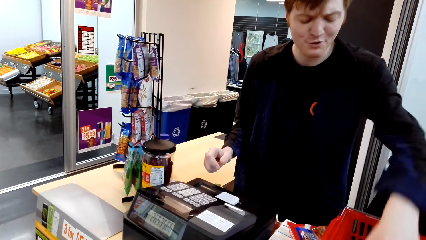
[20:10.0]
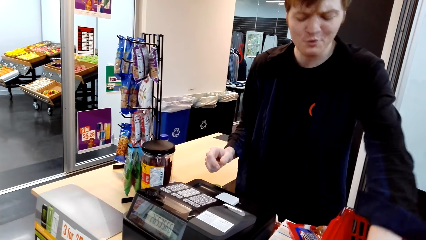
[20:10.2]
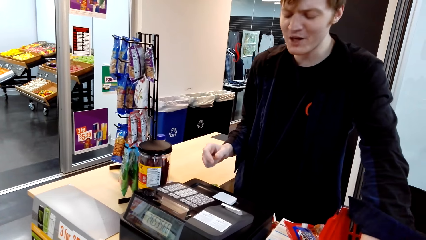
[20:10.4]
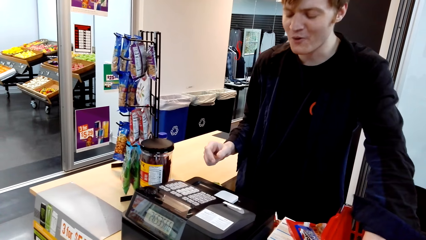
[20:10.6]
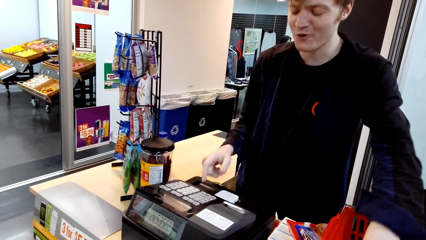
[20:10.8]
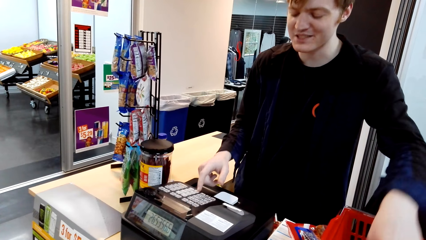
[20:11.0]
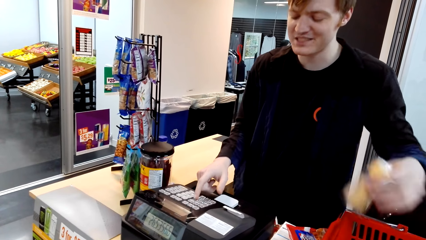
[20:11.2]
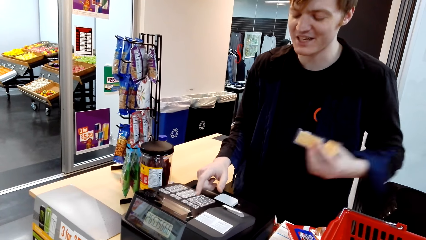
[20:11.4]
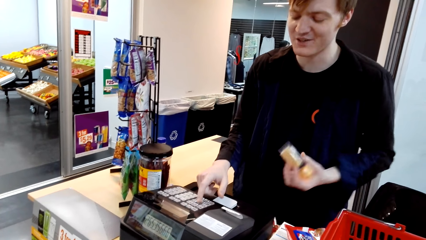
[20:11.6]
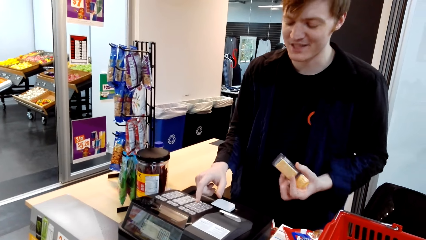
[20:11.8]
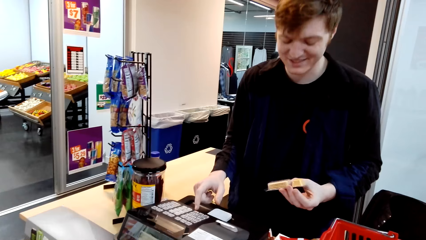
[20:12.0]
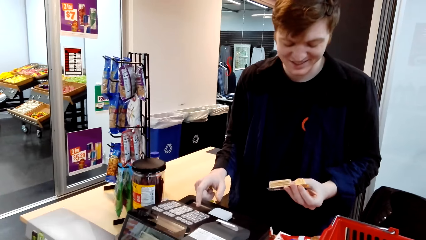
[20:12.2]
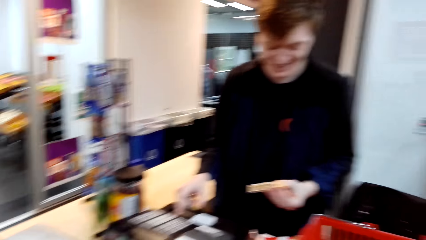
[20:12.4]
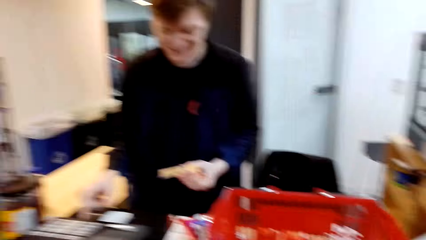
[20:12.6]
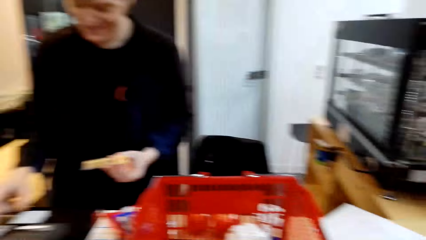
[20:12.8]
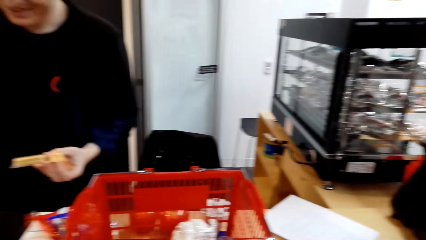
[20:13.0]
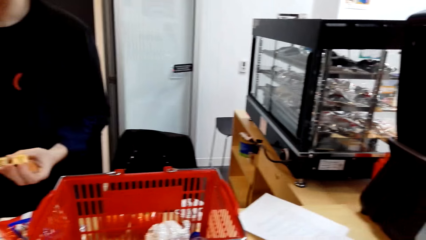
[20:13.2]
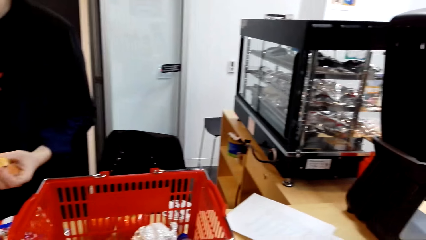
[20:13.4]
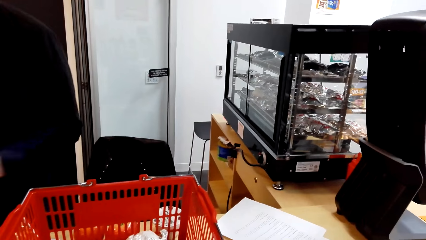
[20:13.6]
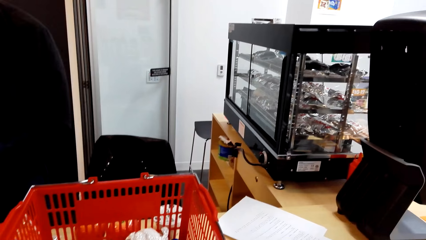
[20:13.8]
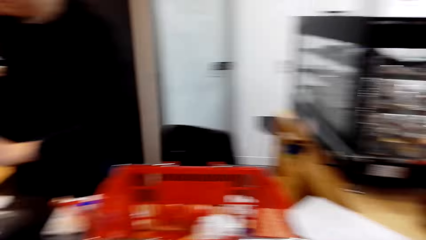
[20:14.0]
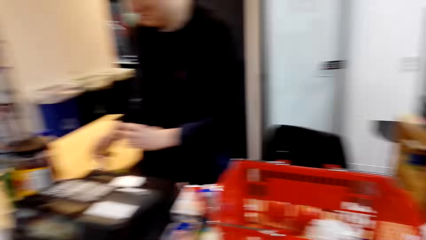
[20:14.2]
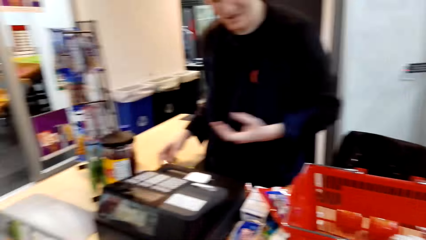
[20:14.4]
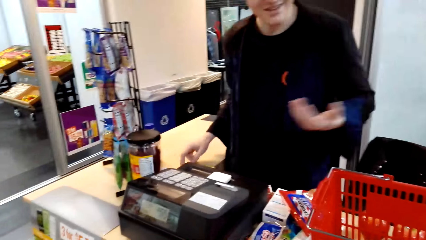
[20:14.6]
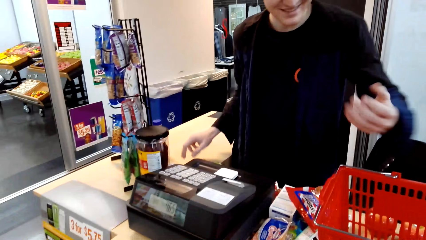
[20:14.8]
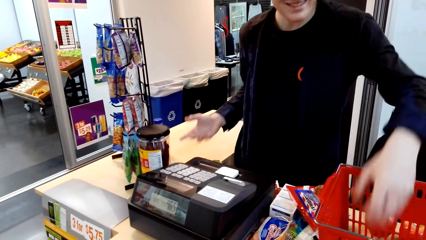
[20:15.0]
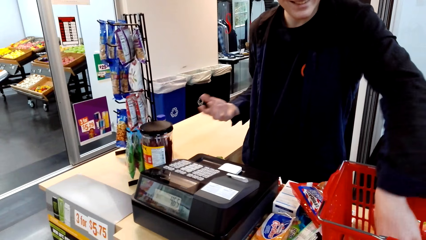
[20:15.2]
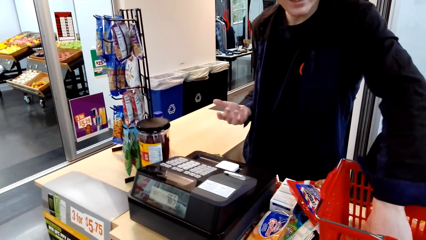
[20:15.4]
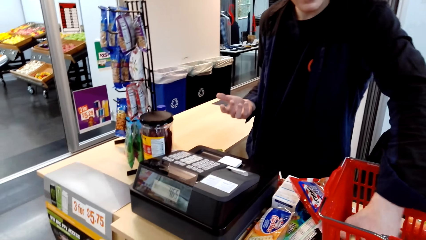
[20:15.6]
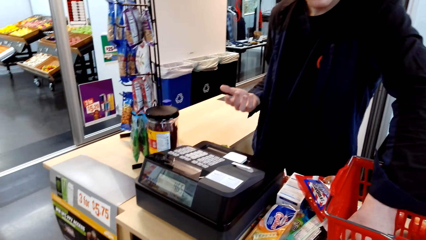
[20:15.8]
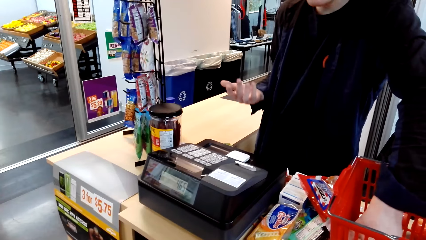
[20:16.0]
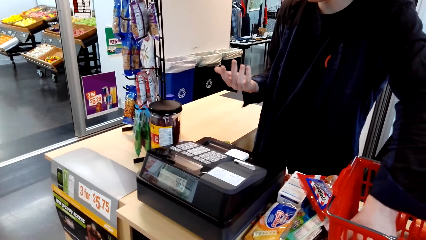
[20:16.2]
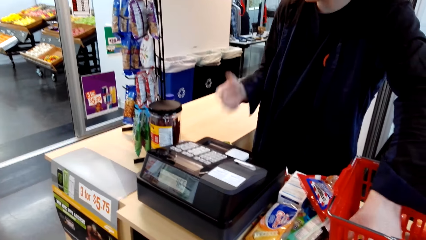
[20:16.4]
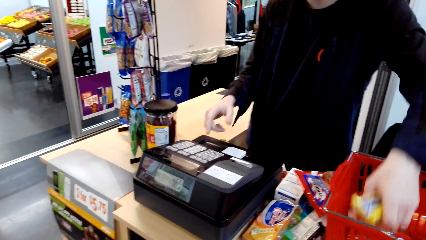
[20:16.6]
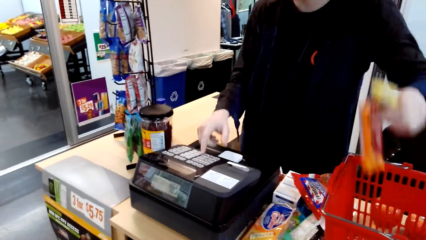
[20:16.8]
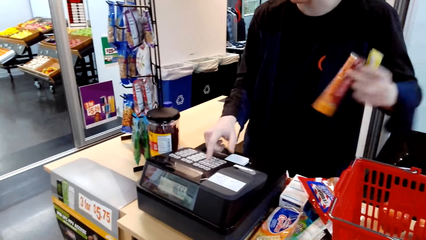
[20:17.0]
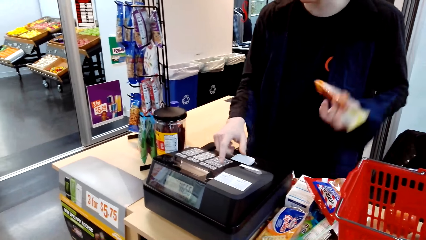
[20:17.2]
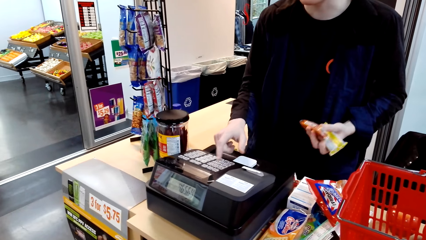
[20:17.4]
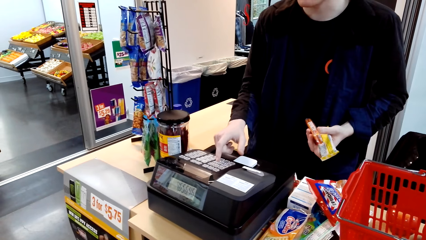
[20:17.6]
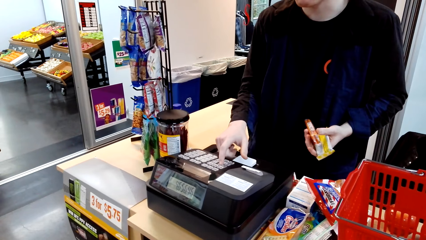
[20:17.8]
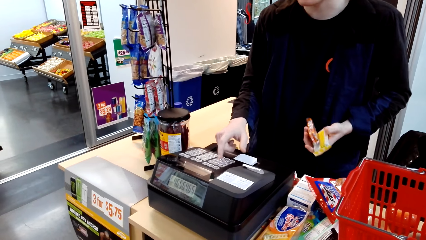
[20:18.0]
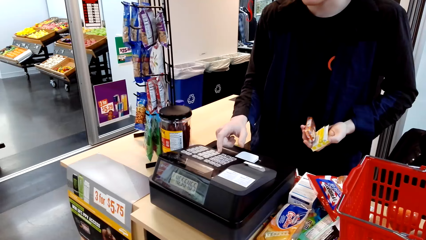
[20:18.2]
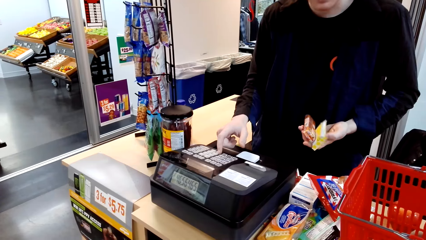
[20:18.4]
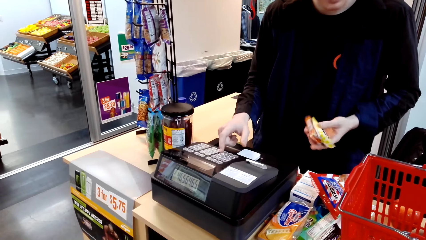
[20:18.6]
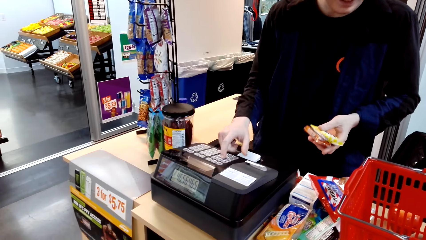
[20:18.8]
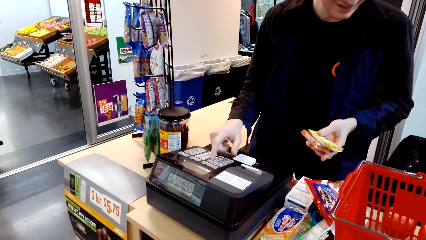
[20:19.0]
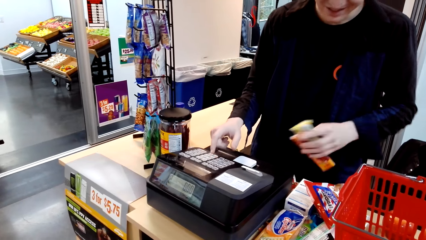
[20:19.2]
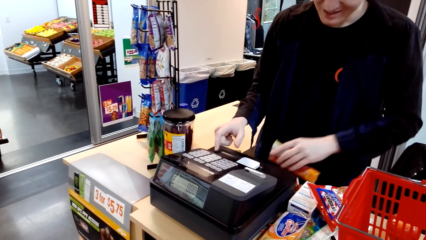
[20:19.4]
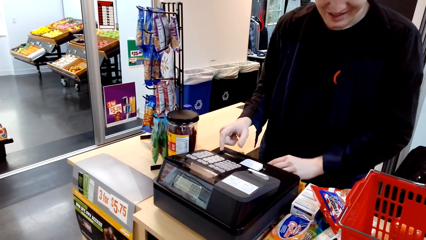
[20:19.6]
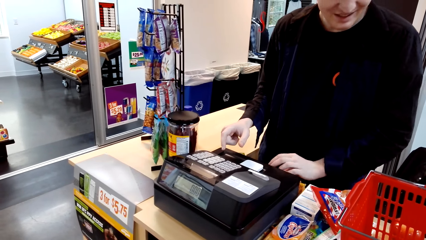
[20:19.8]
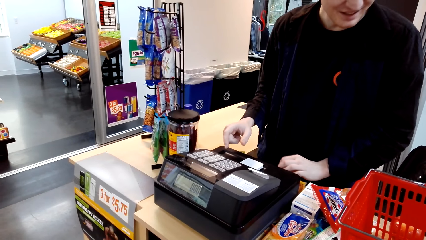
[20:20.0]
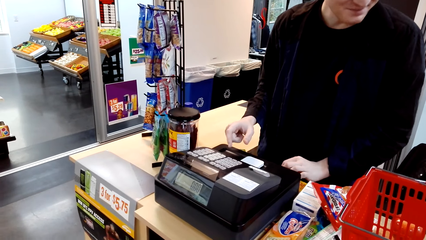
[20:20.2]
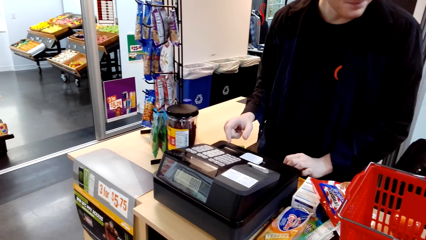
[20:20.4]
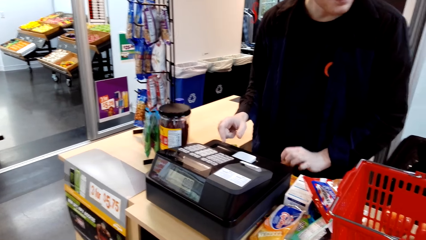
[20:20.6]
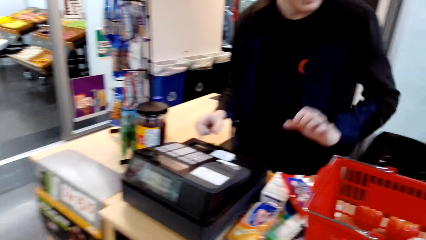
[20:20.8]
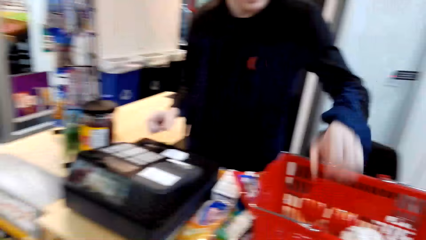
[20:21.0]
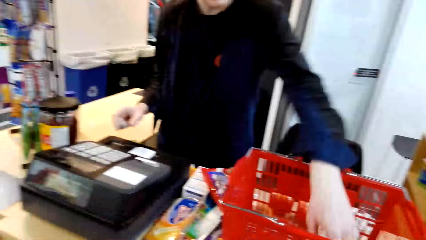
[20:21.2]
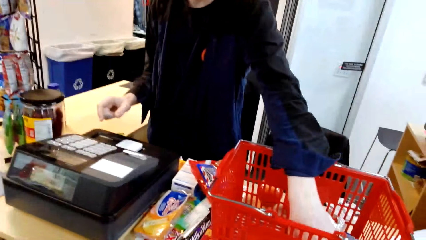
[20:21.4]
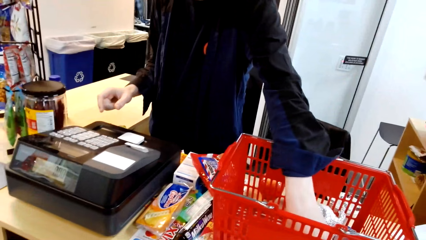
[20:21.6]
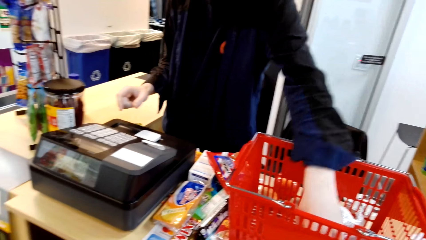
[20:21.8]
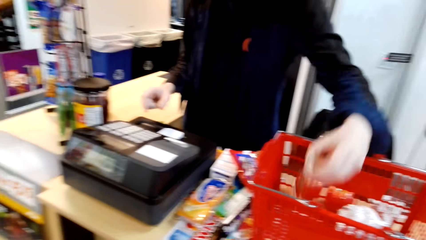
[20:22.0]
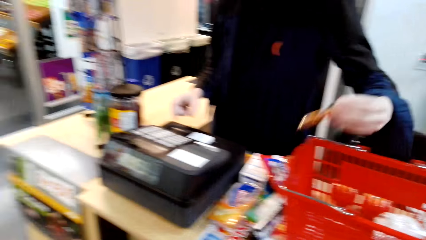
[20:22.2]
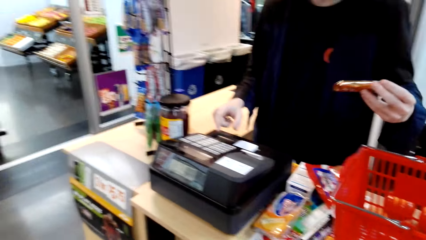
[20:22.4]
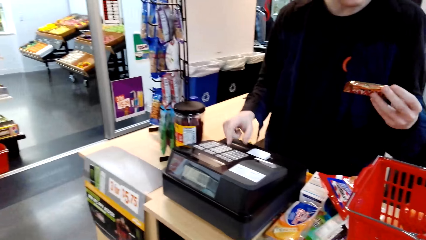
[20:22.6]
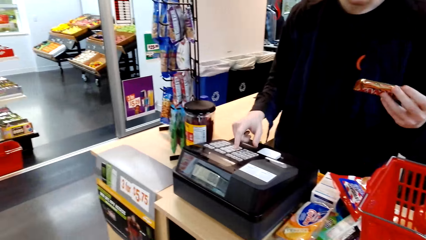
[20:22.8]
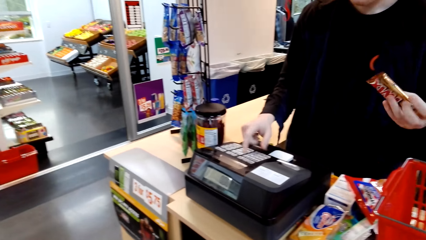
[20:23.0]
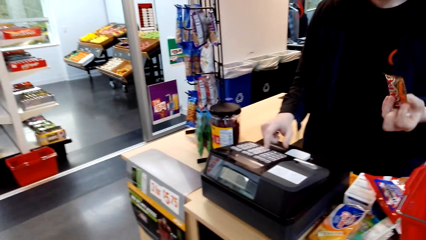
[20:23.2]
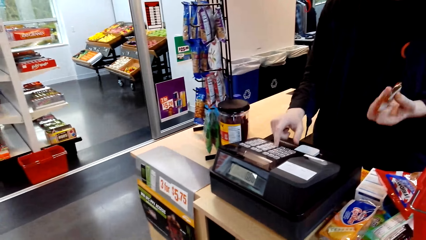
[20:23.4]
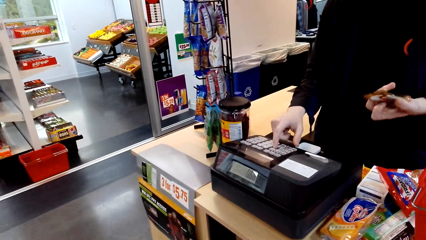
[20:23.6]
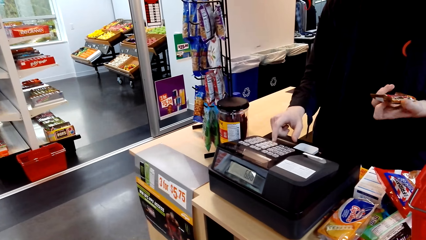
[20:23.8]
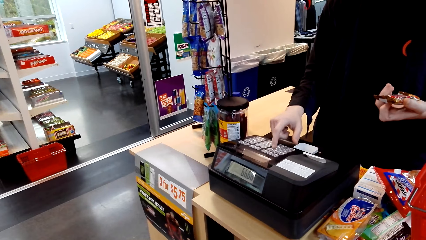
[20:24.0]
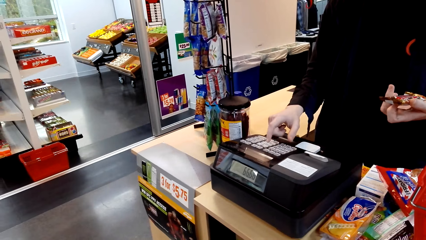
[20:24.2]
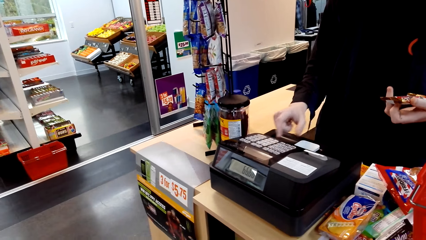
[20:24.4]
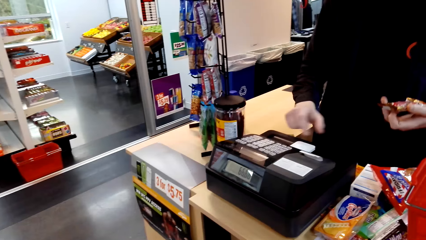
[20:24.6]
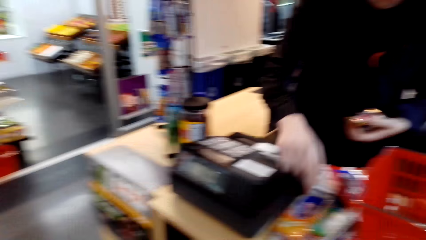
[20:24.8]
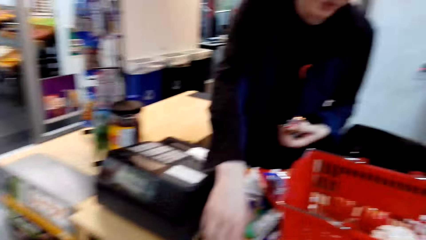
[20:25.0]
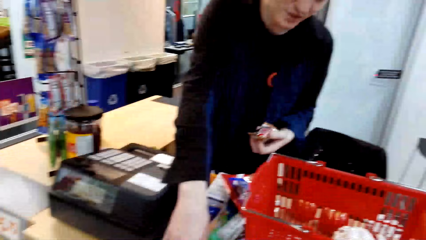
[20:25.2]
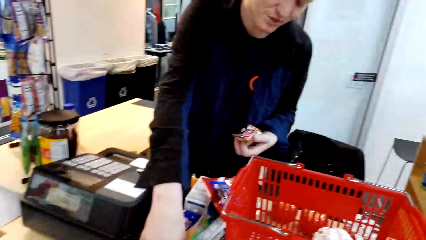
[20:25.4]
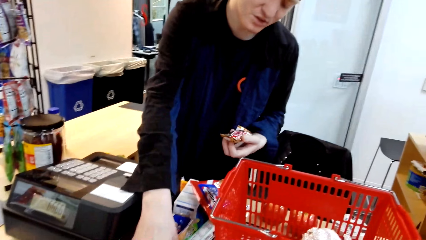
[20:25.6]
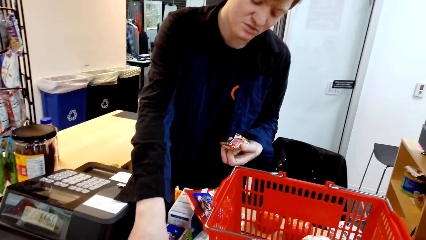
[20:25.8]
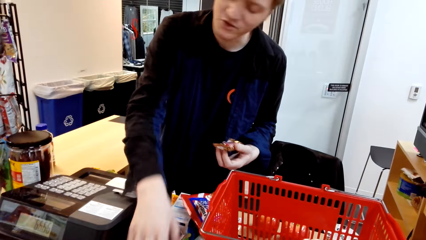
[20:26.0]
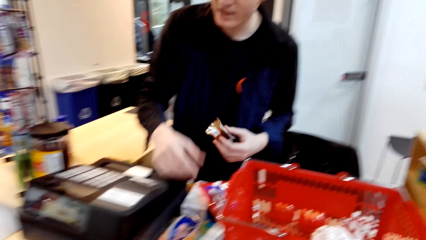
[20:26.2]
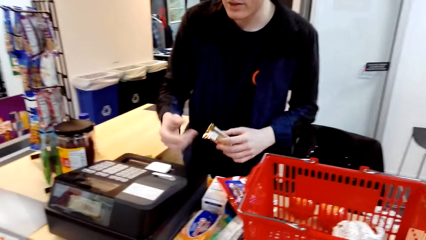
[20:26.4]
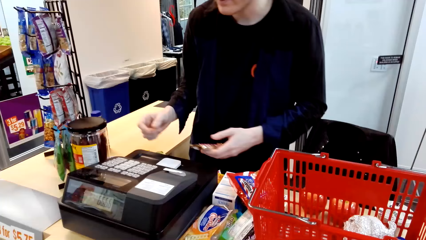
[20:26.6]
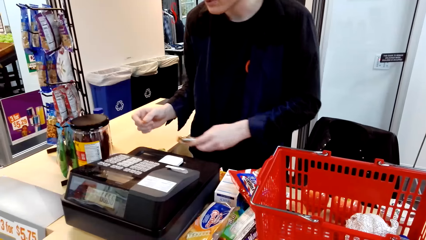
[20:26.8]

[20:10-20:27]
A man picks up something and presses the machine. The camera wearer looks around the supermarket. The man picks up something. The man presses the machine. The man places something on the table. The man picks up something. The man presses the machine.
